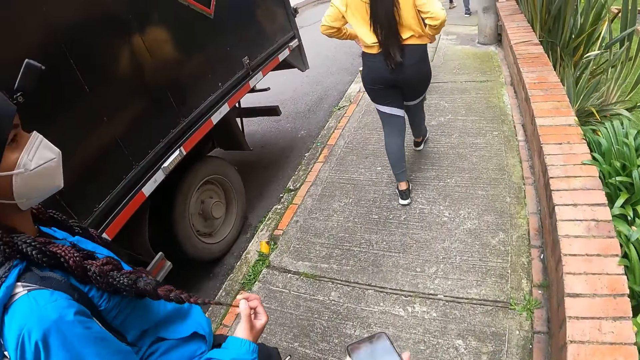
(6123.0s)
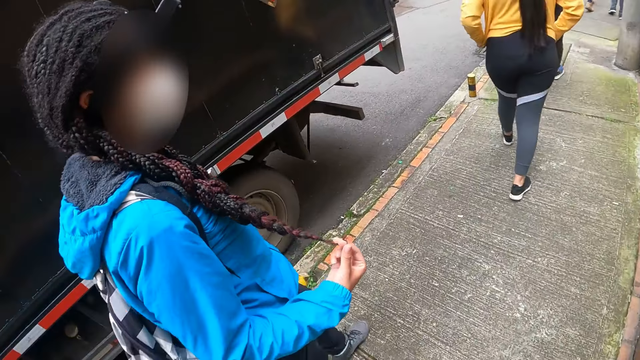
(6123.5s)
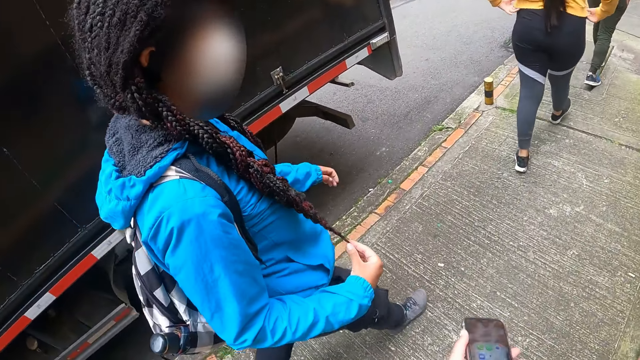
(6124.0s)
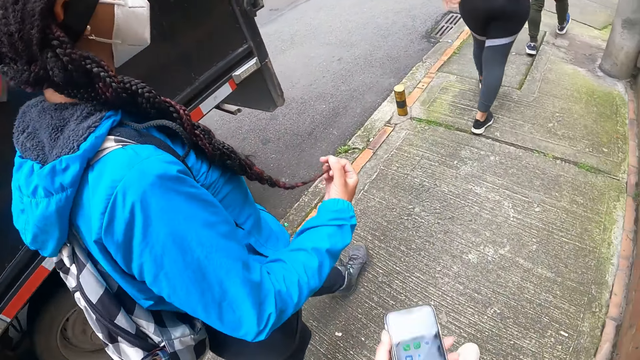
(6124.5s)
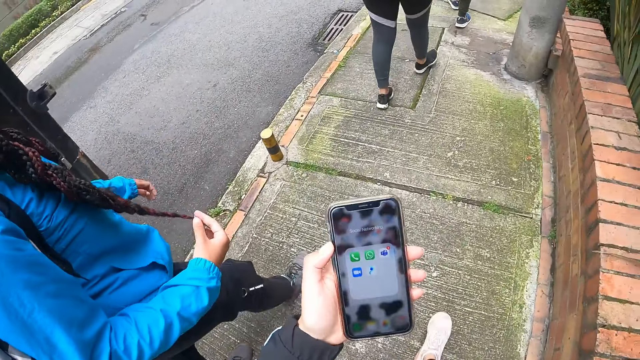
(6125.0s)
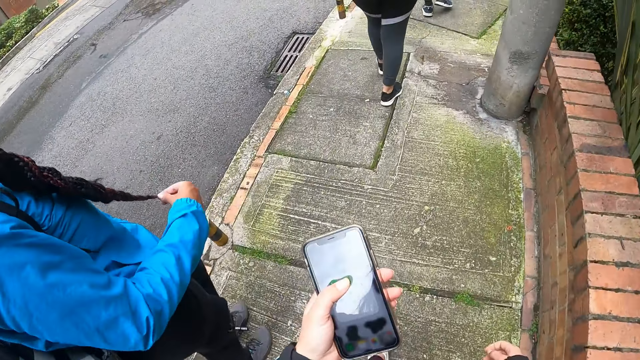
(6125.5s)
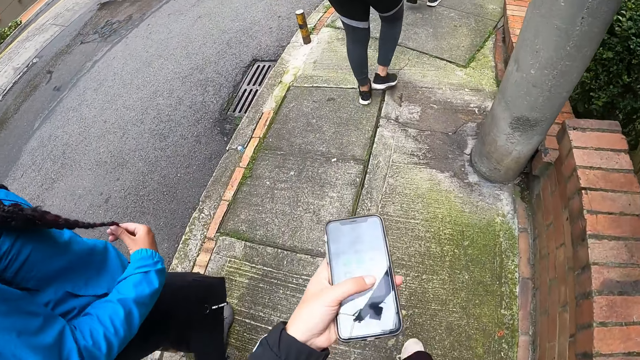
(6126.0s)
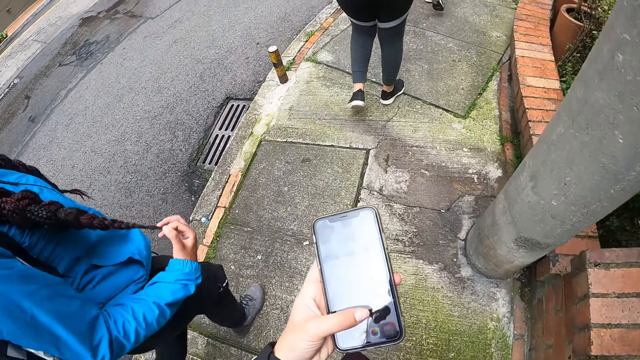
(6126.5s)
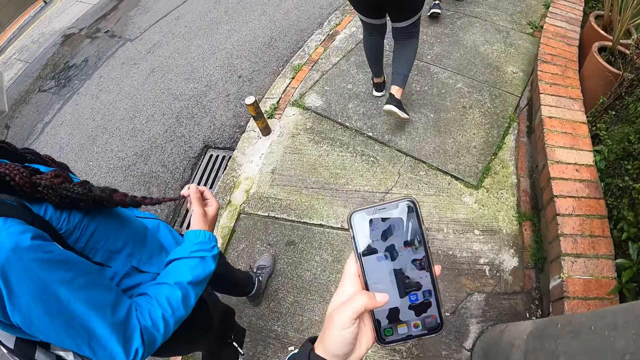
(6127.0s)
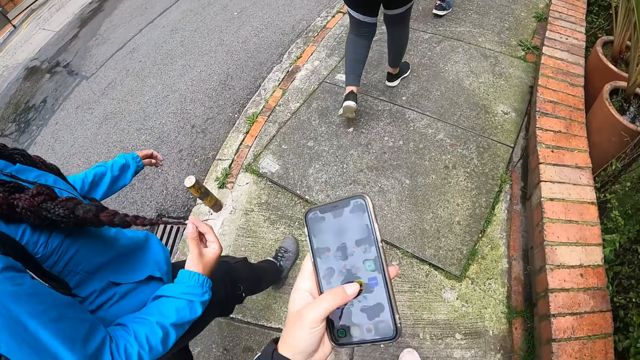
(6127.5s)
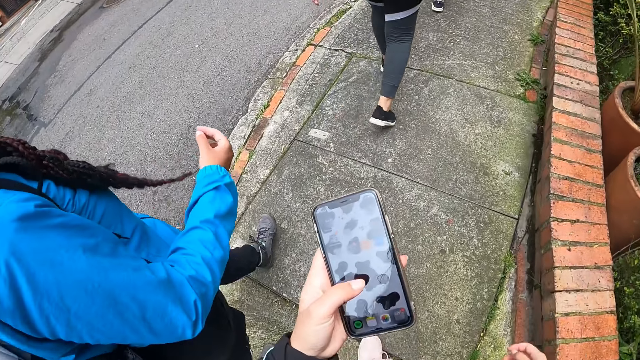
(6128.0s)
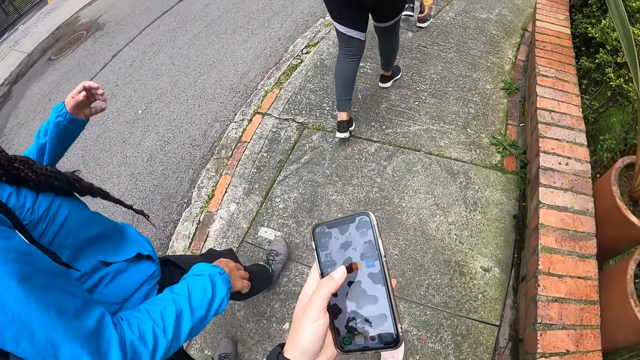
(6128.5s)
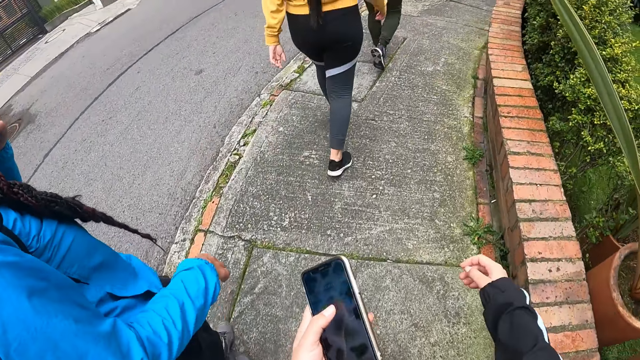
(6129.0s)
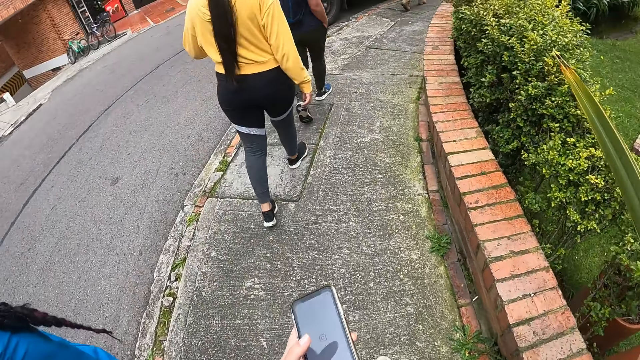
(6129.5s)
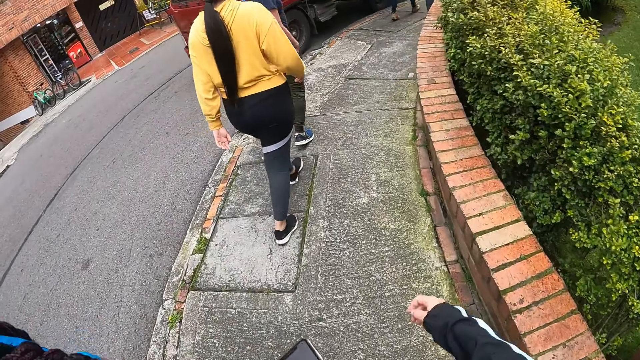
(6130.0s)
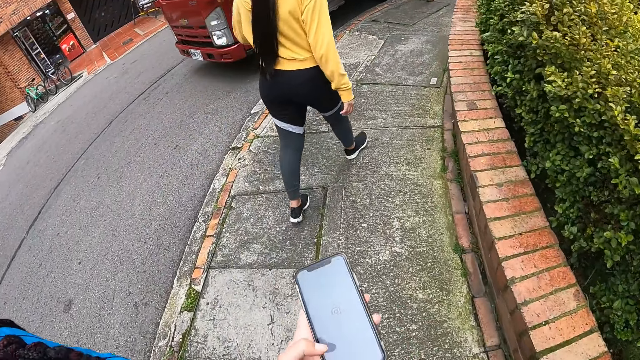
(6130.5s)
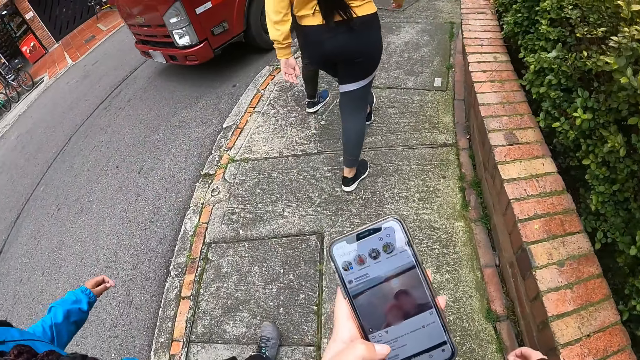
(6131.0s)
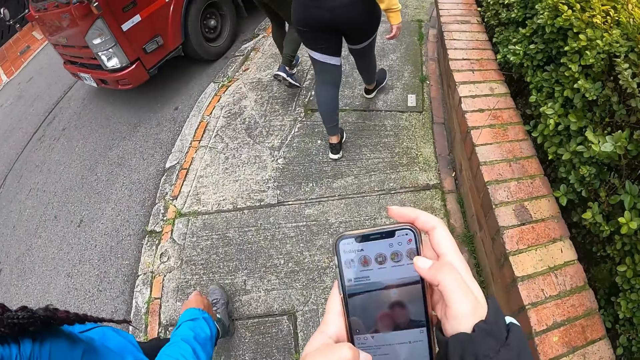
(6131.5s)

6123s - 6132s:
The camera wearer carries a phone. They use the phone.

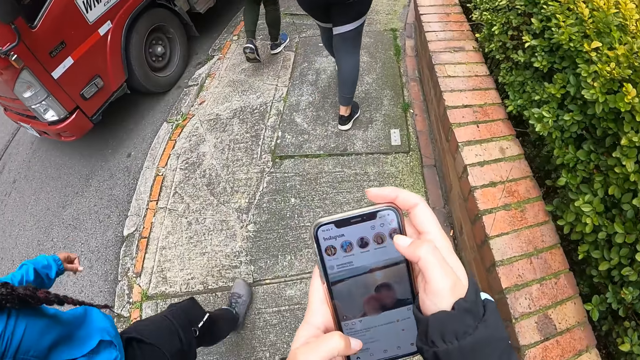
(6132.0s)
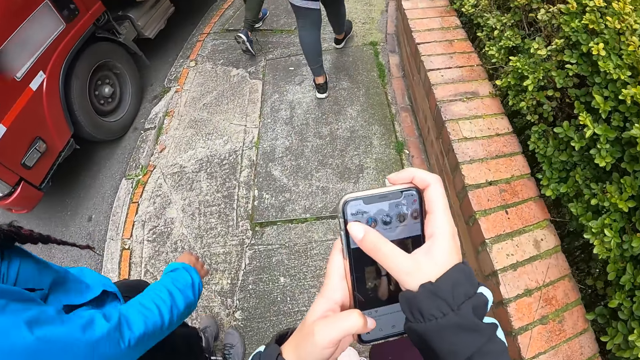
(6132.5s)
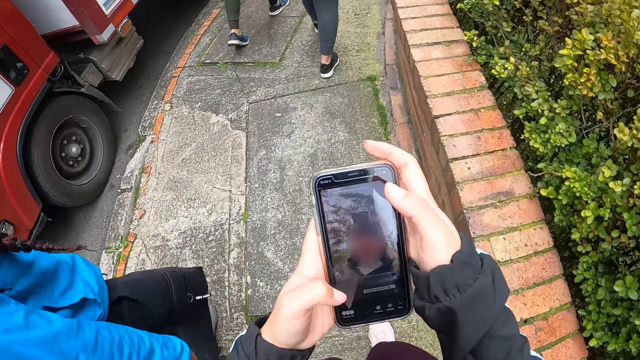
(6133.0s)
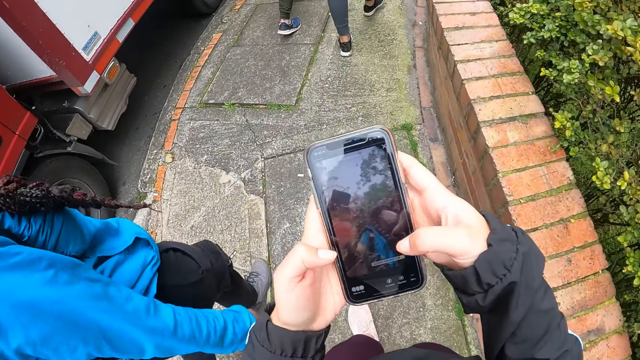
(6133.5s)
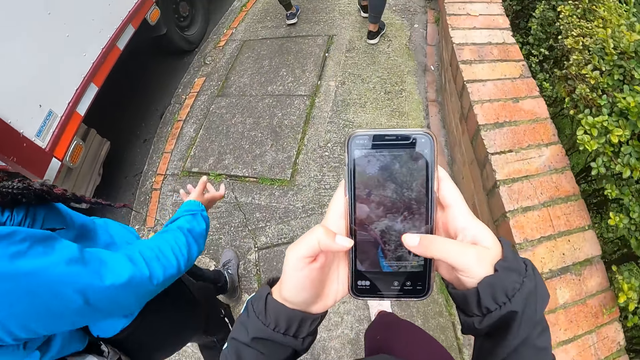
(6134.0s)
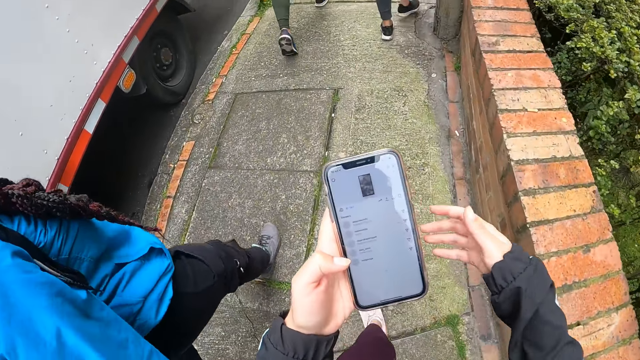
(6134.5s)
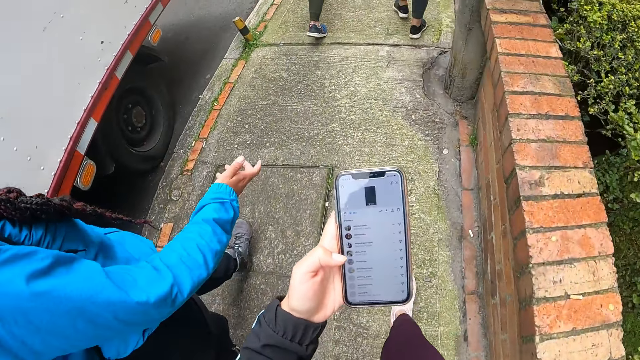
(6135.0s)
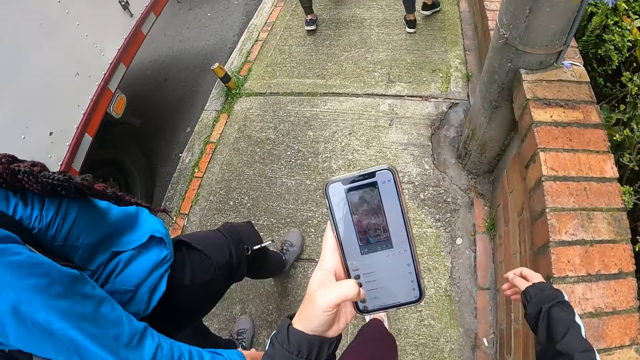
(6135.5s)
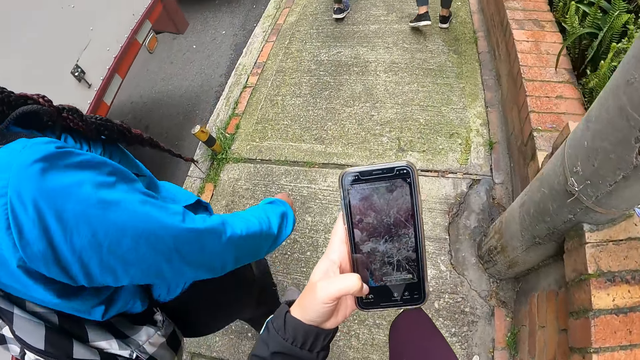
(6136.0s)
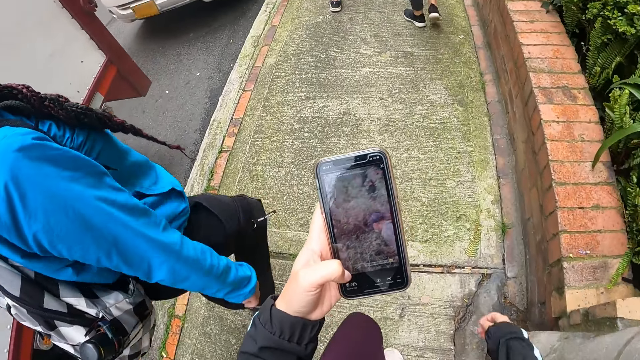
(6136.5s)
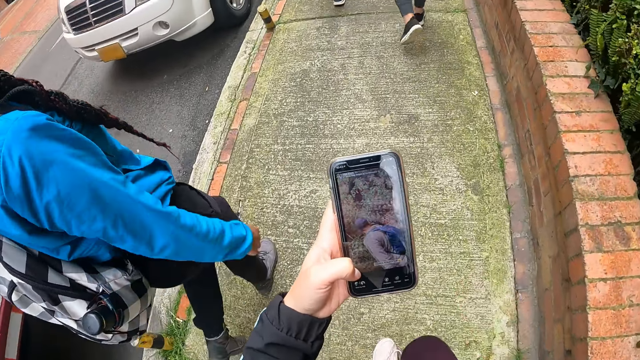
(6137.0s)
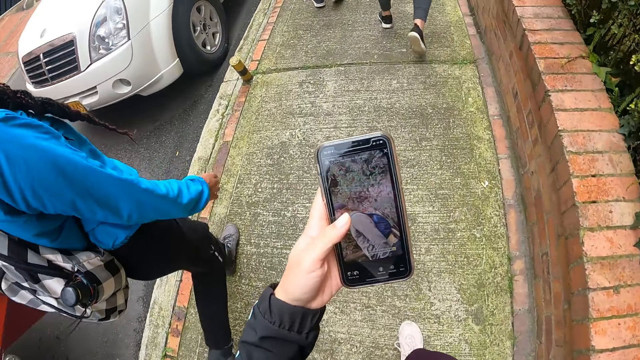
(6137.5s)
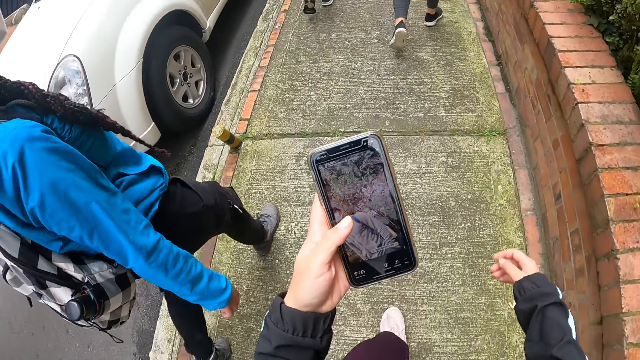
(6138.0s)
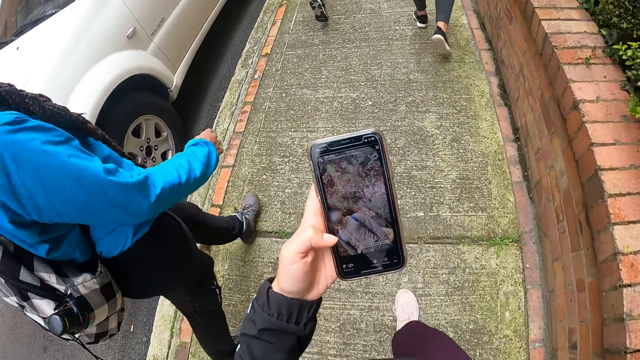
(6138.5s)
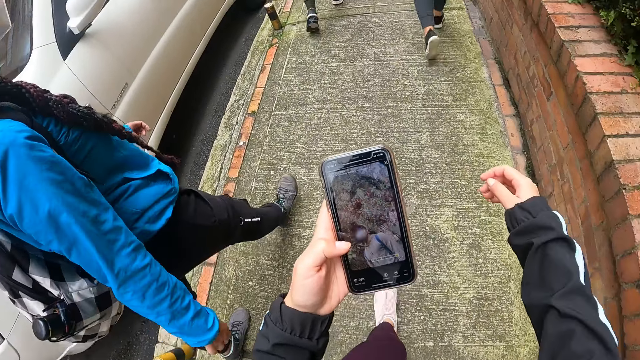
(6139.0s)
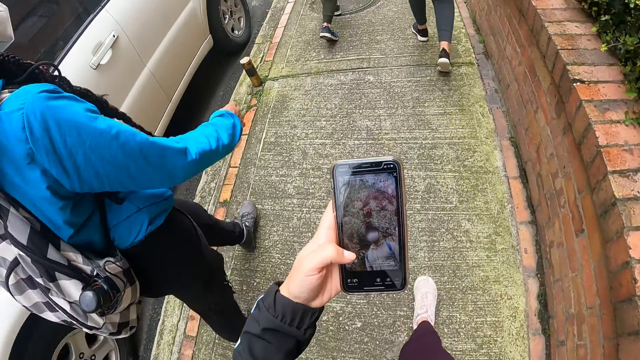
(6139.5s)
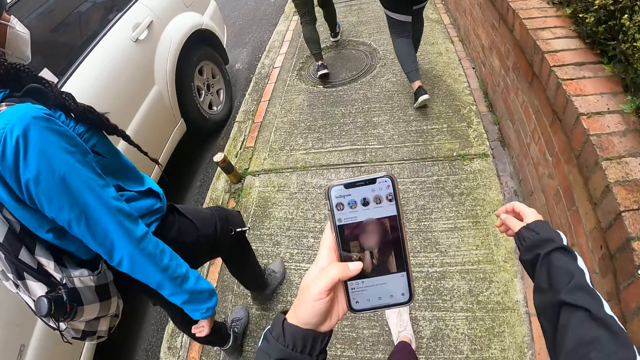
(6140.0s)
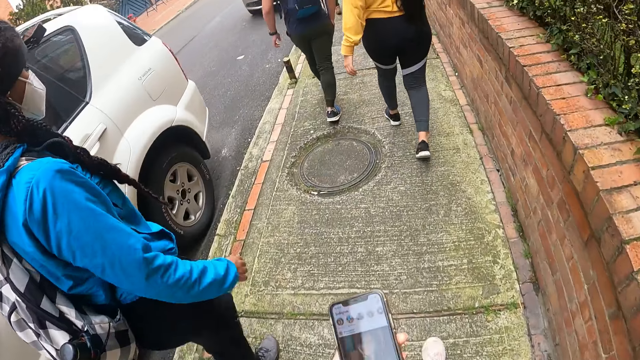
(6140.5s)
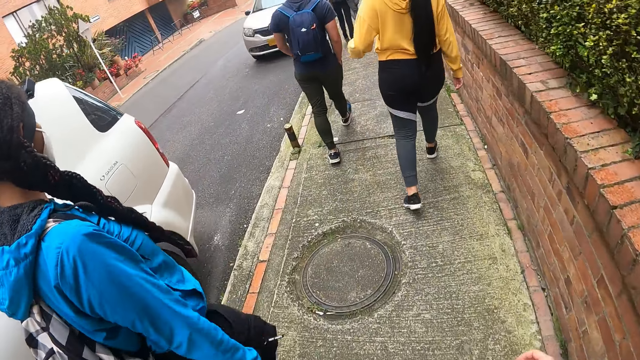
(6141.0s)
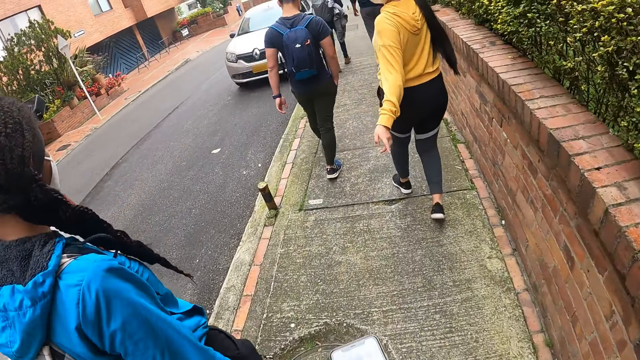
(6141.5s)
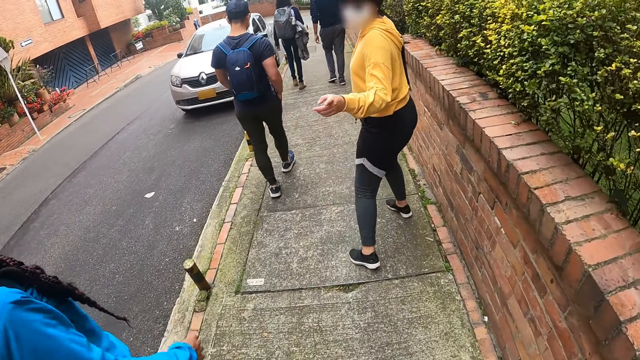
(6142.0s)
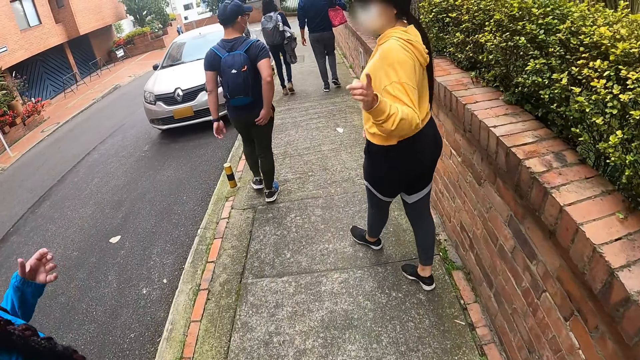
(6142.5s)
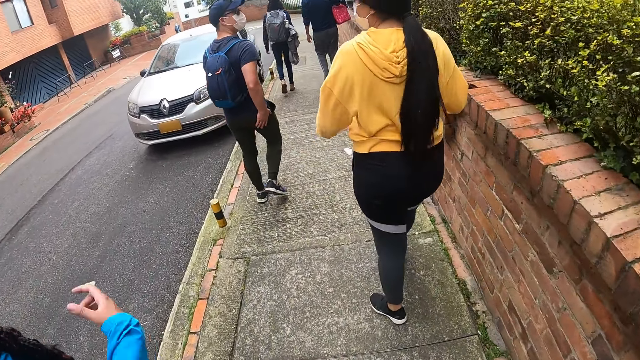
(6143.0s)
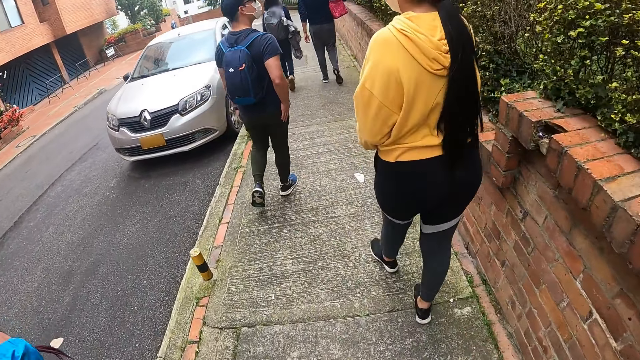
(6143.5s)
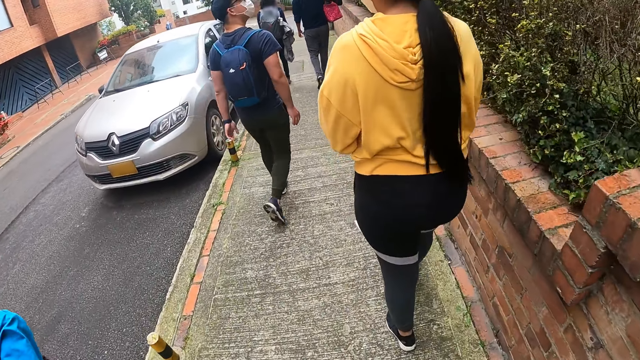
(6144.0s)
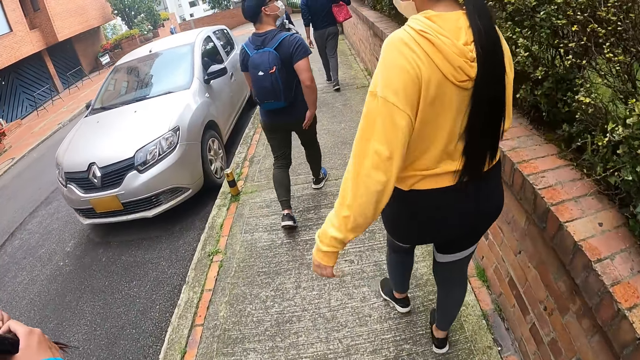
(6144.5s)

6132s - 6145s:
The camera wearer holds the phone with both hands. She swipes the phone. She moves her hands. She operates the phone with her left hand. A woman interacts with the camera wearer and another woman.
